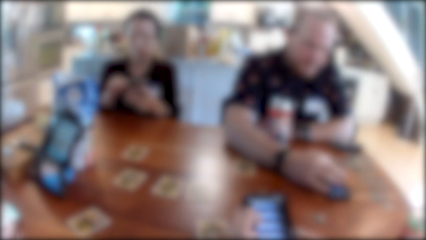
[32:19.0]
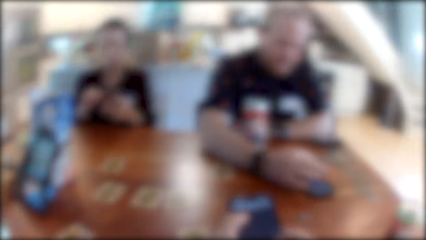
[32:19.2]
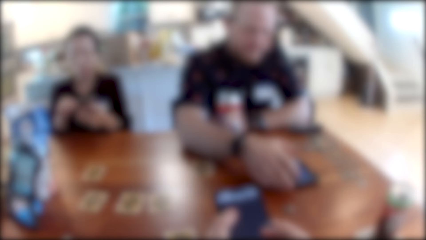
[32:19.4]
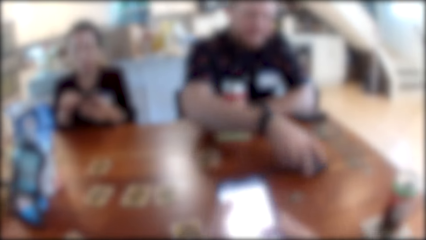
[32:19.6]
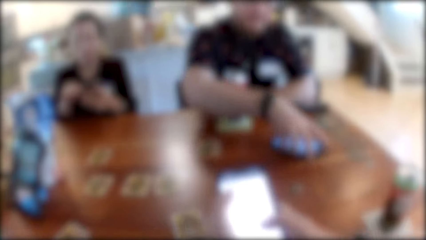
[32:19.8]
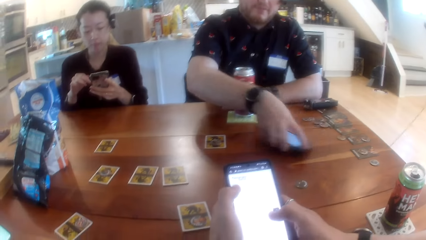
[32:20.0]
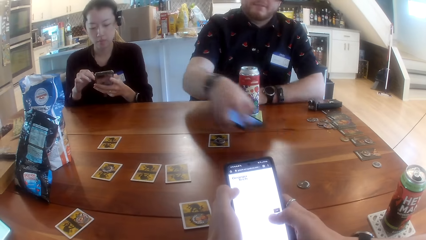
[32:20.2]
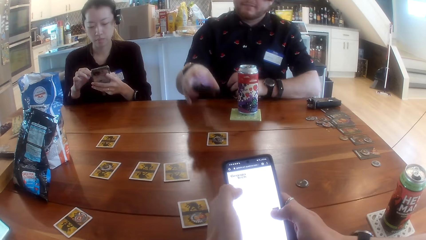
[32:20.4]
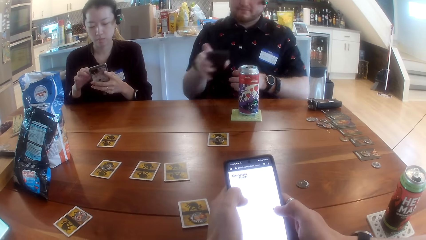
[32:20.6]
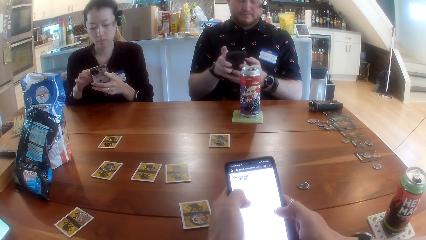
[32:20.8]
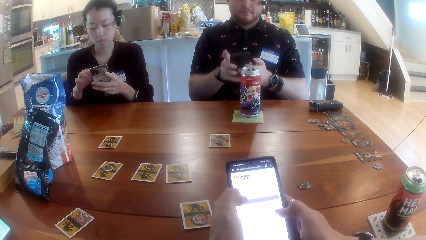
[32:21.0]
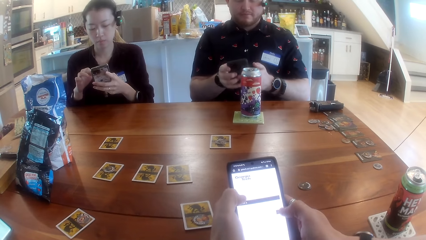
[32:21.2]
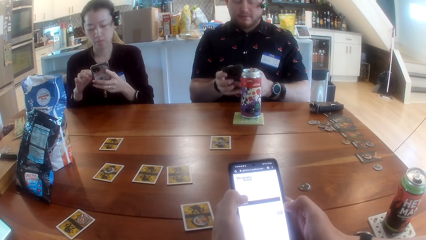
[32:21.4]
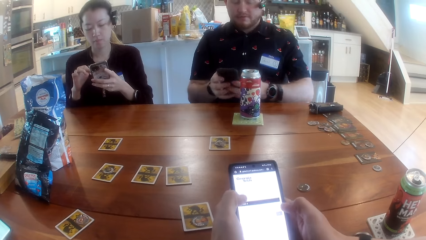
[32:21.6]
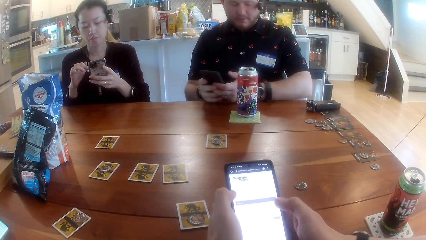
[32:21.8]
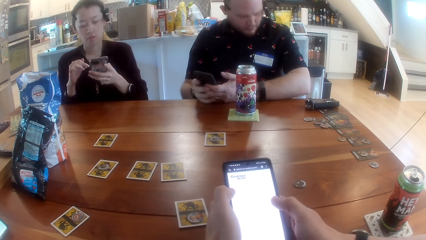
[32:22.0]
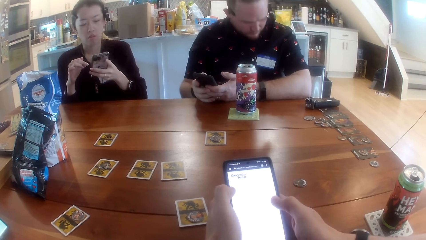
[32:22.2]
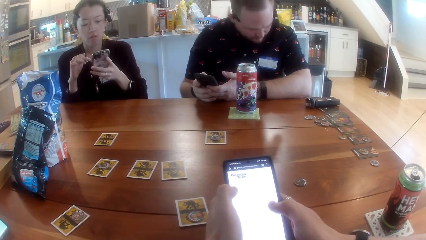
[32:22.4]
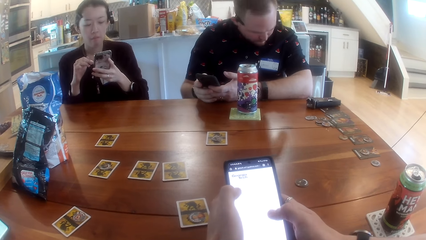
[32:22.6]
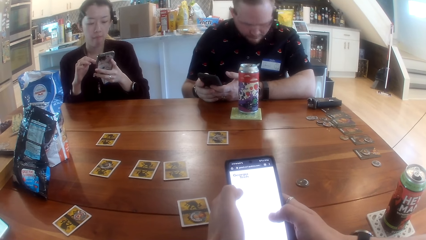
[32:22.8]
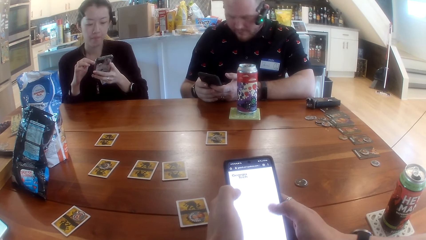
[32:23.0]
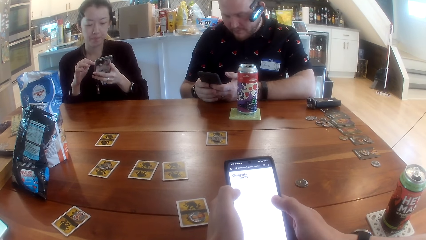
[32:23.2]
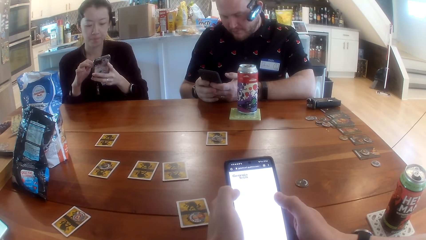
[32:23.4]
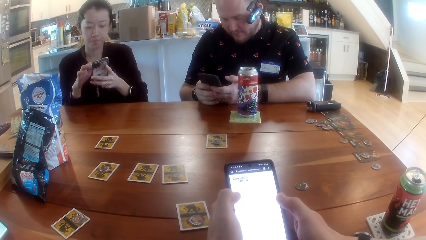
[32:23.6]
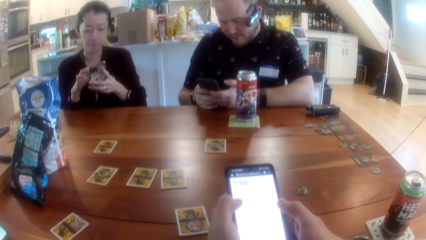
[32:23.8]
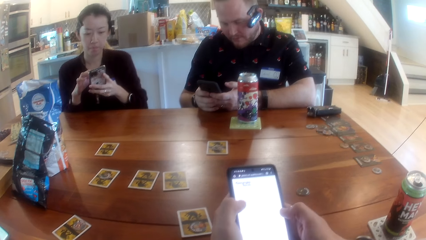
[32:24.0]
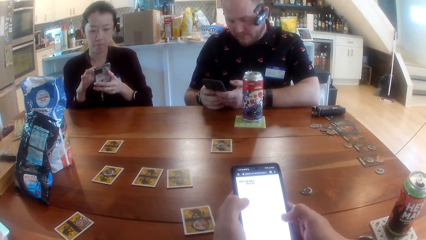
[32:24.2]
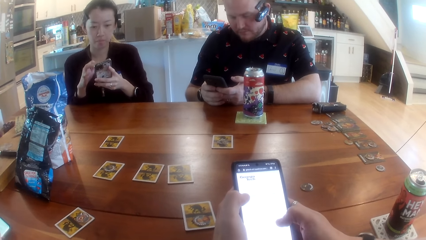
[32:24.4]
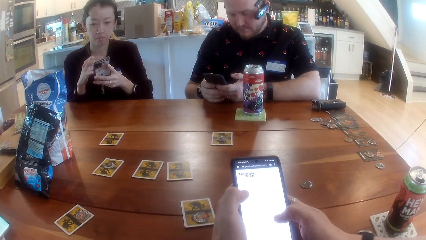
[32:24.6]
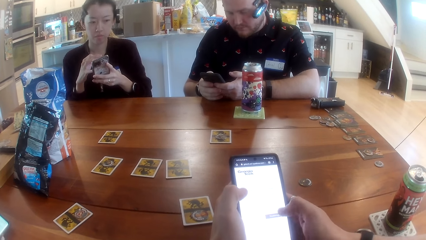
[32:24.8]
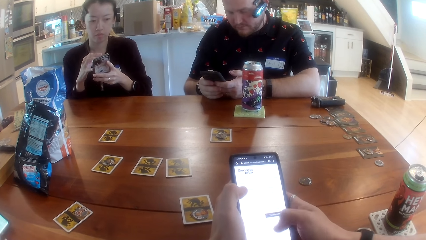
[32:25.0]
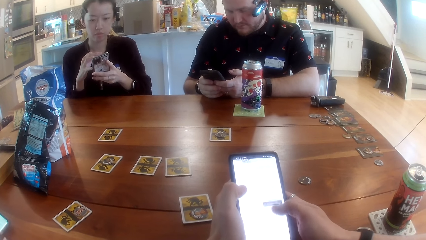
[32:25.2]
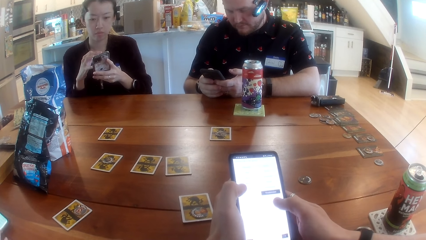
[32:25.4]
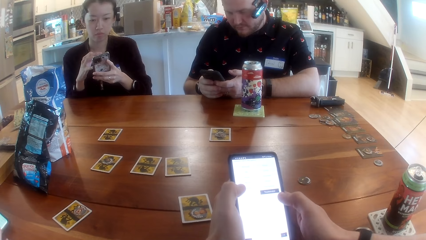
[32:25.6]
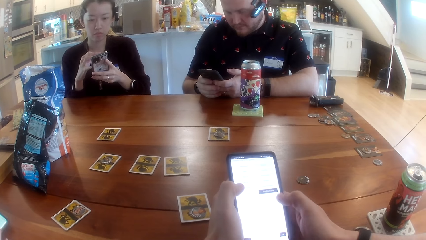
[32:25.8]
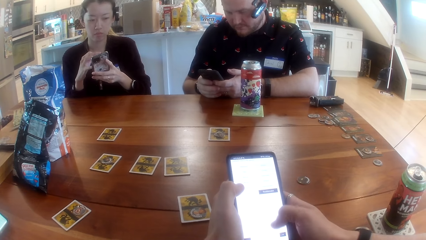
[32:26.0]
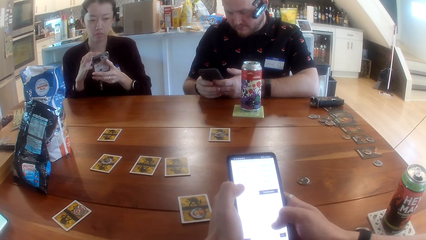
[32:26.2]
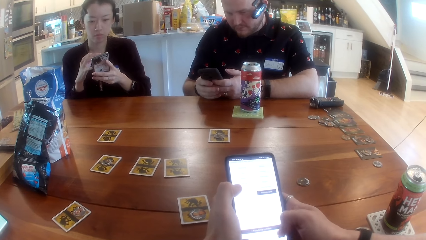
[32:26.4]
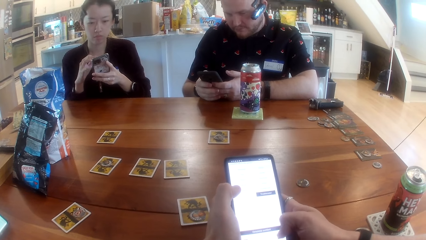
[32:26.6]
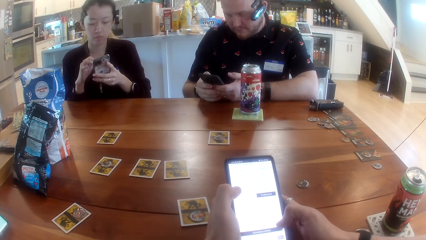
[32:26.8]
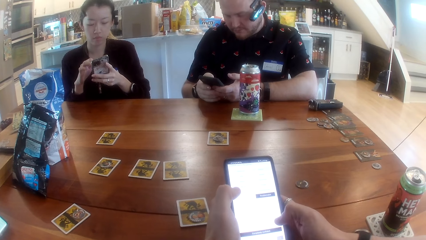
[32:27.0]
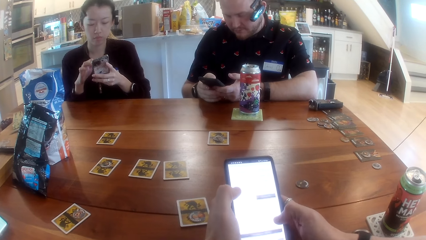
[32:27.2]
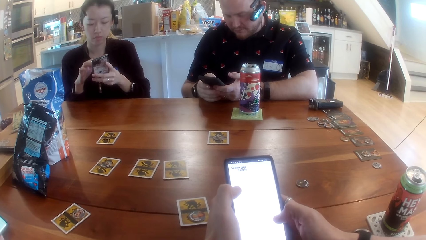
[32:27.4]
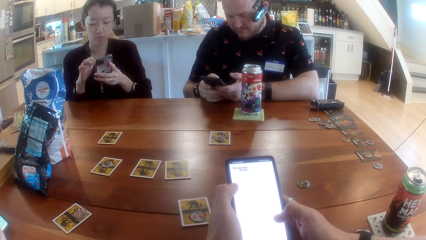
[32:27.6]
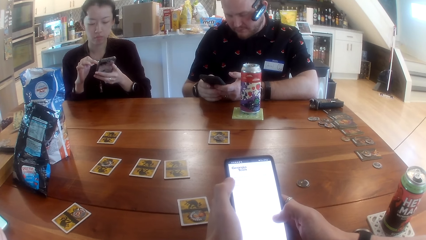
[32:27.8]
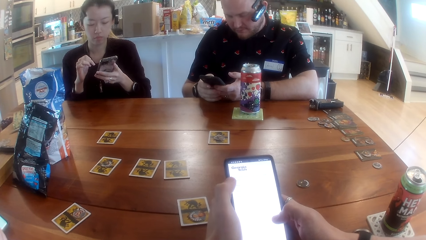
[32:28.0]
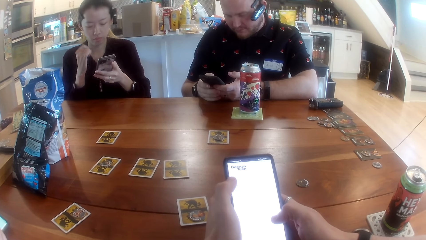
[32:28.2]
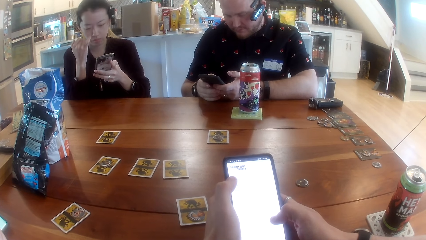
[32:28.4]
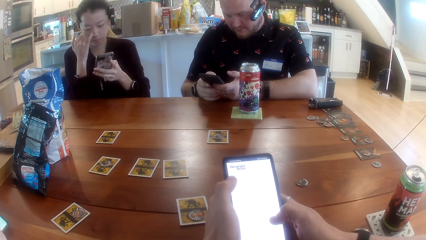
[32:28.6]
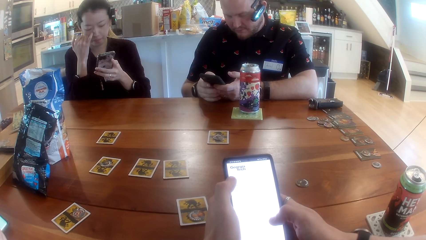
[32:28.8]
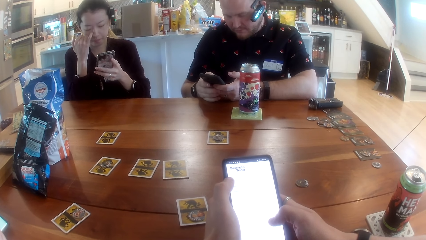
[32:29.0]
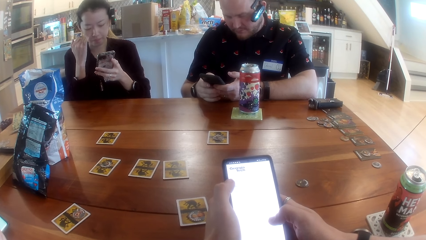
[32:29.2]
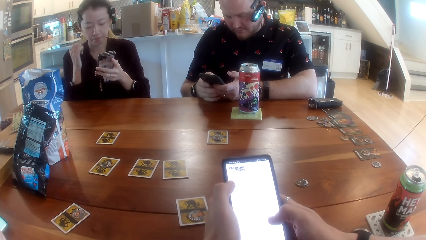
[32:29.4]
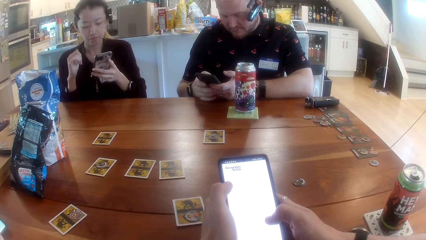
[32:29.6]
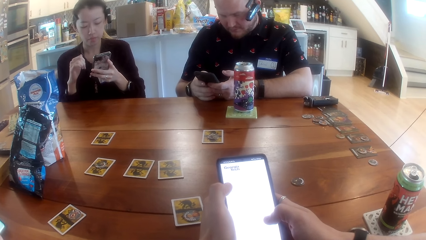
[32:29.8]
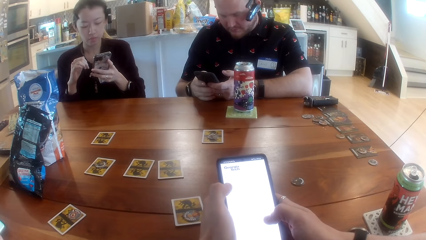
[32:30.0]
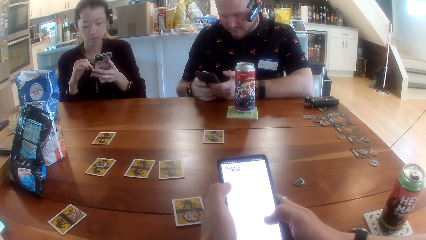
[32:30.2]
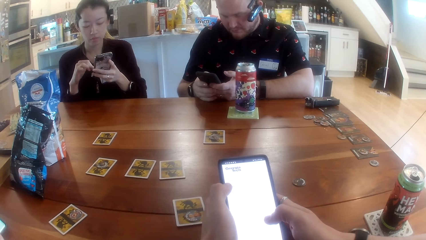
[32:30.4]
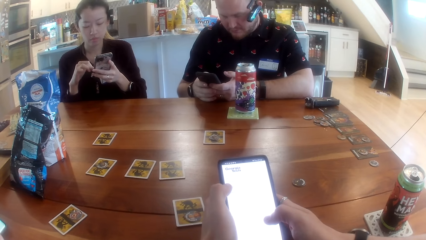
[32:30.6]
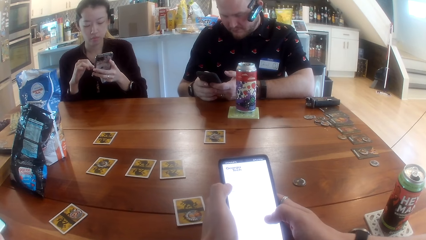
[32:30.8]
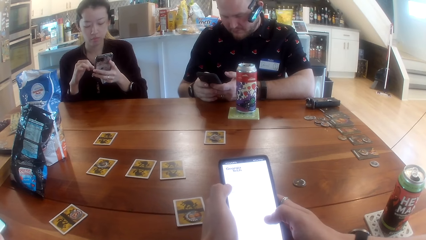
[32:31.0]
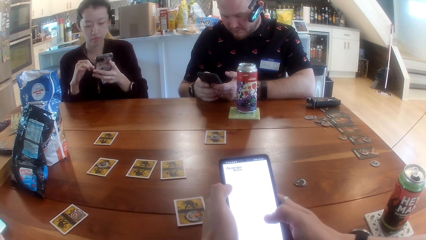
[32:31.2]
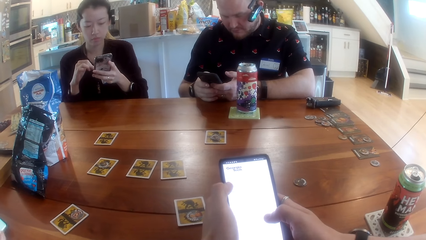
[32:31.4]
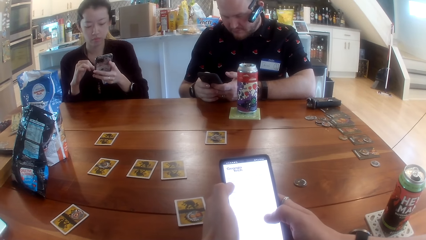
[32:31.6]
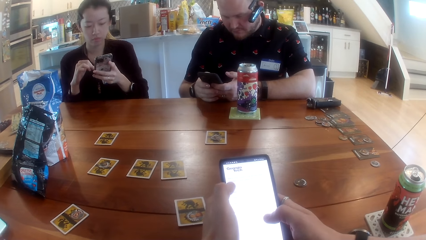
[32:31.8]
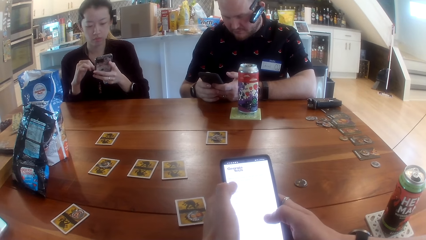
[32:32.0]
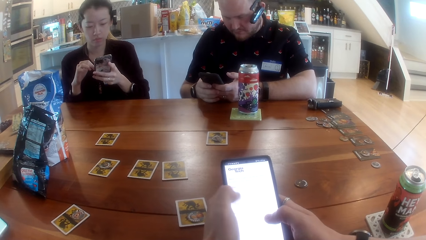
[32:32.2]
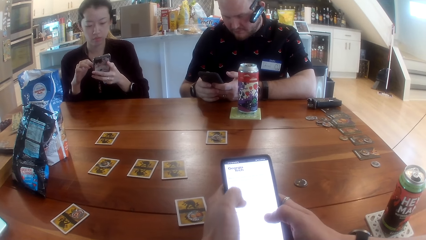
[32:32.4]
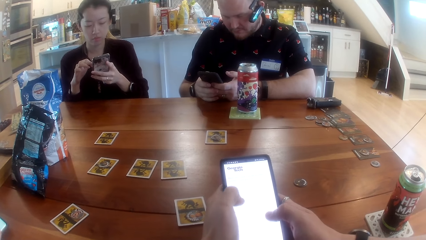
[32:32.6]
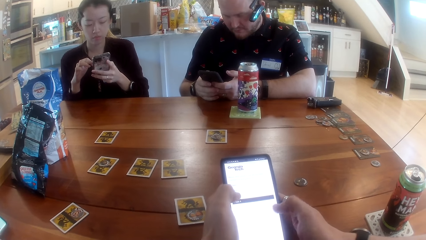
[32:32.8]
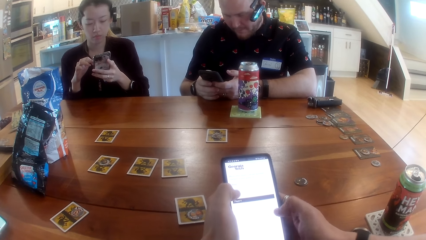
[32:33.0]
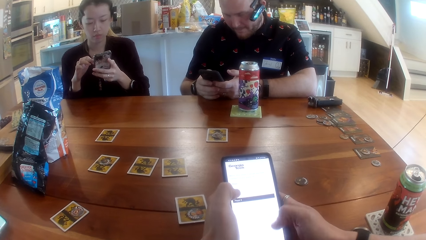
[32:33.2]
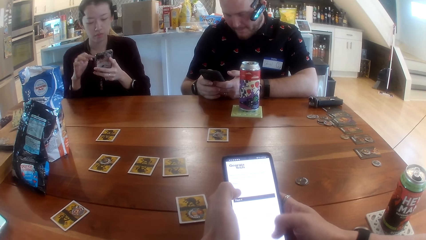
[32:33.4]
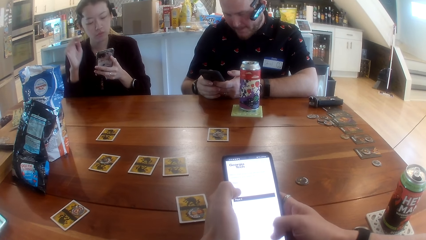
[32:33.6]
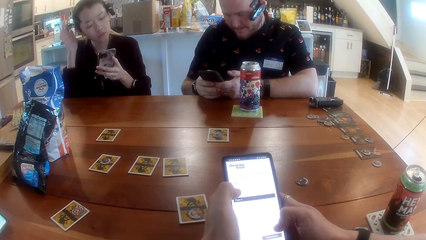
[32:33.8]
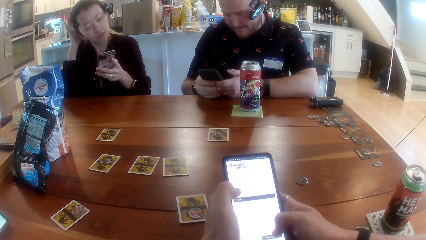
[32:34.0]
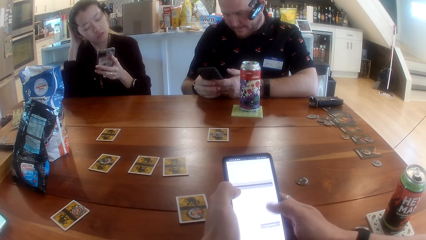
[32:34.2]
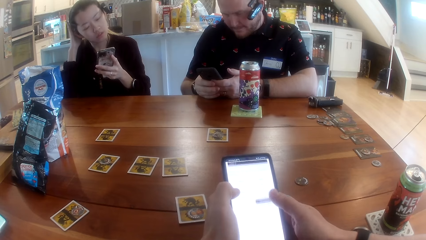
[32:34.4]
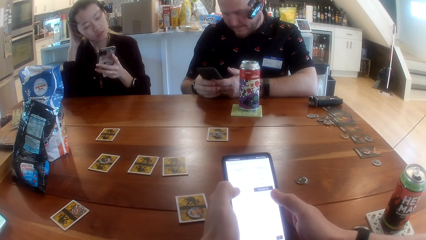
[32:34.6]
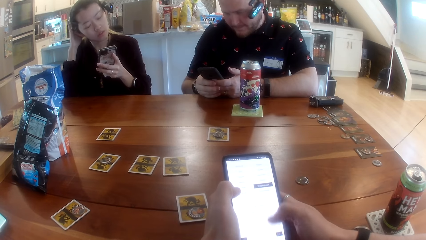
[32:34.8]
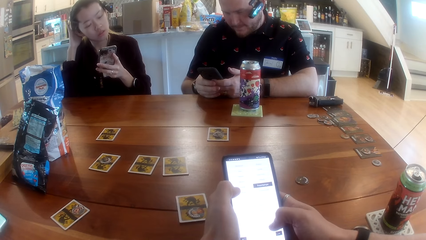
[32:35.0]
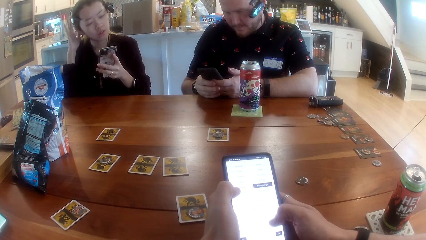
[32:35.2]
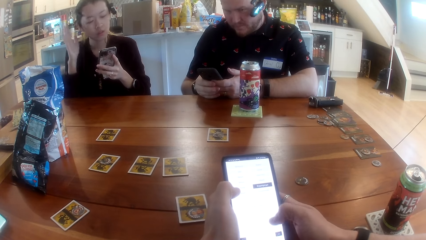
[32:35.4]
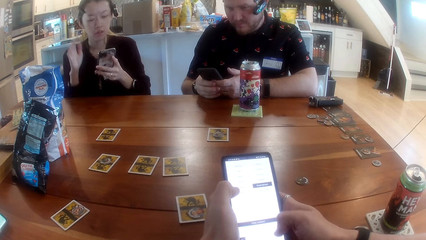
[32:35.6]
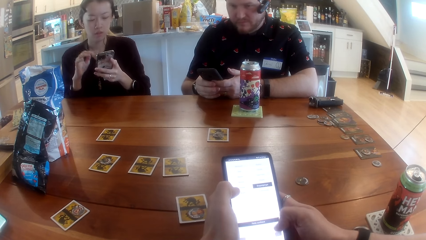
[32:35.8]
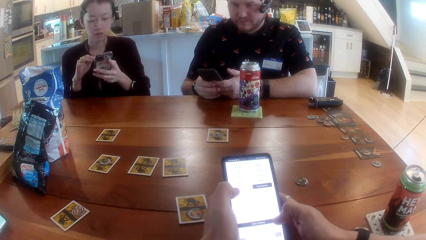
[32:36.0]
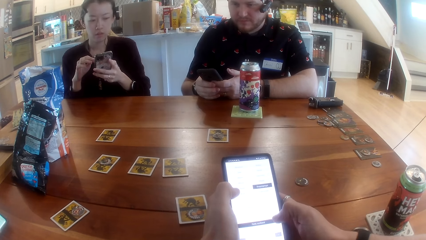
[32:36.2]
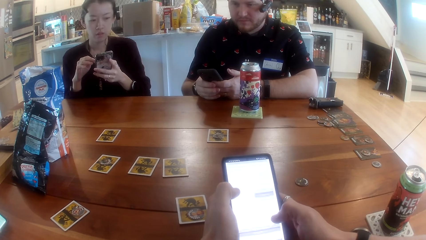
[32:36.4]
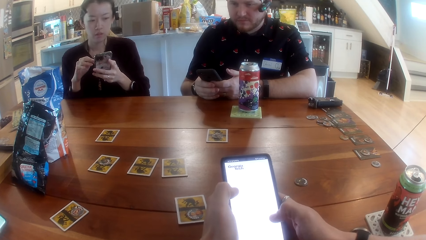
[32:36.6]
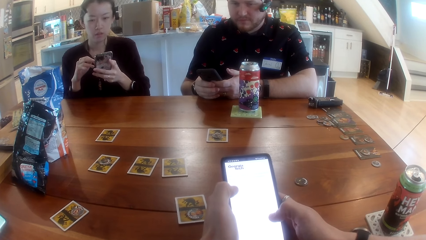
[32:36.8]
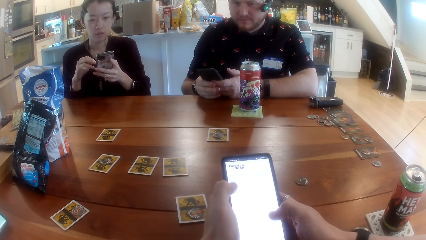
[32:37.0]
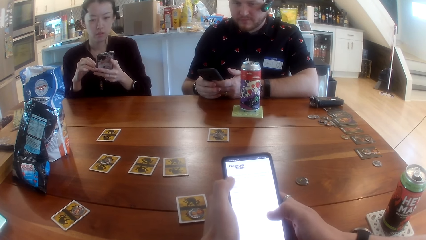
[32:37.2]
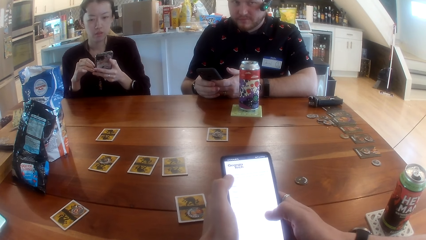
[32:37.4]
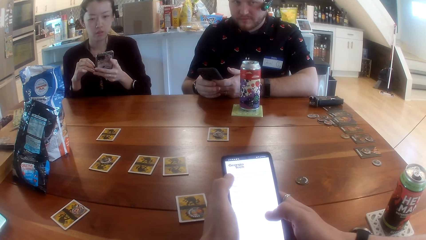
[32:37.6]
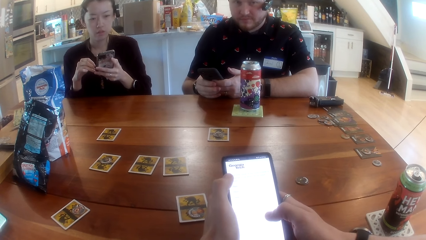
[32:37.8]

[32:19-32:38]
The man picks the phone on the table with his right hand. A woman holds her phone on her hands. The man operates the phone with both hands. The man holds his phone with both hands. The camera wearer operates the phone in his hands using his fingers. The woman scratches her nose with her right hand finger. The woman operates the phone with both hands. The woman moves her hand back to her phone. The woman adjusts a camera on her head with her right hand. The woman moves her other hand to her head. The woman holds her hair with the other hand. The woman moves her hand to her phone. The woman operates the phone with both hands.
